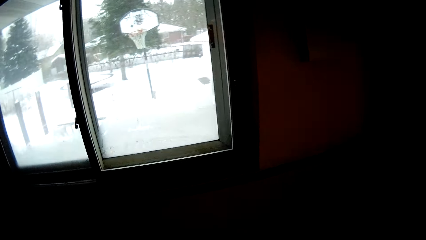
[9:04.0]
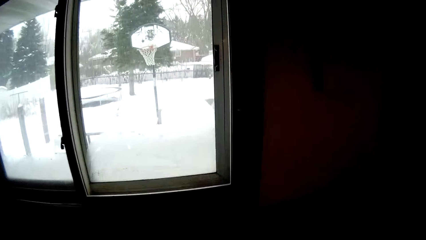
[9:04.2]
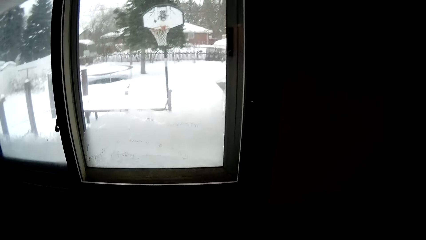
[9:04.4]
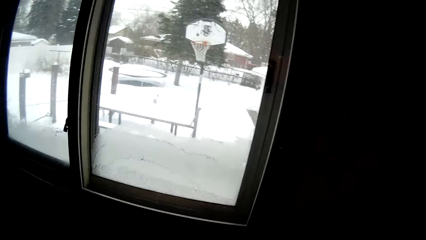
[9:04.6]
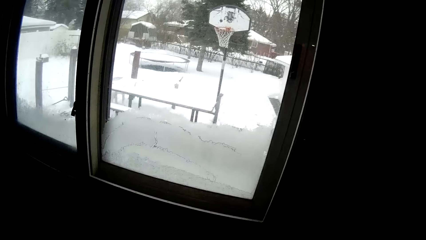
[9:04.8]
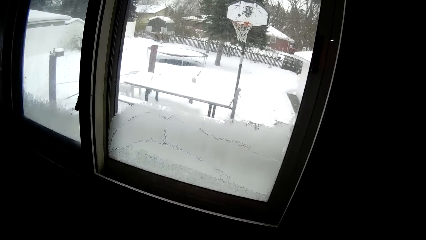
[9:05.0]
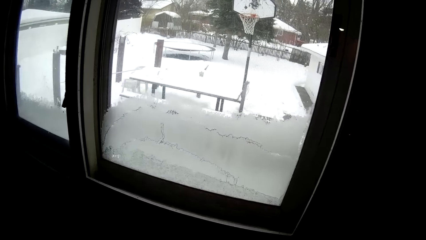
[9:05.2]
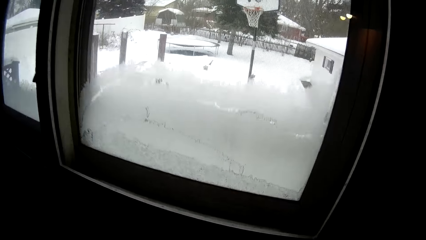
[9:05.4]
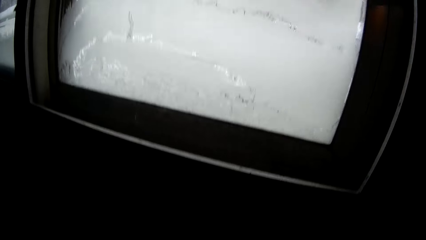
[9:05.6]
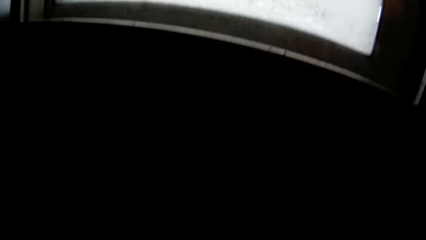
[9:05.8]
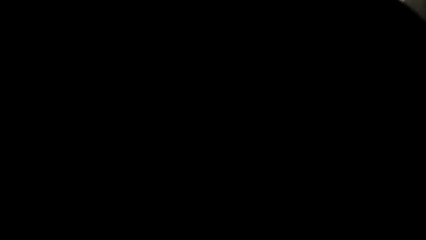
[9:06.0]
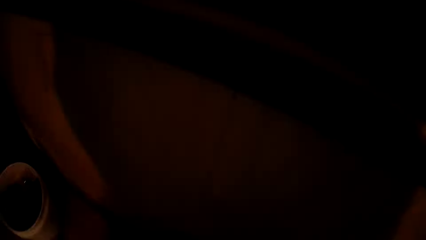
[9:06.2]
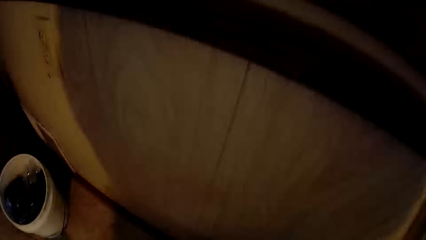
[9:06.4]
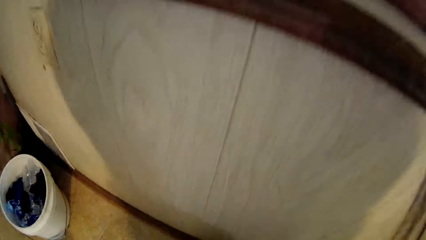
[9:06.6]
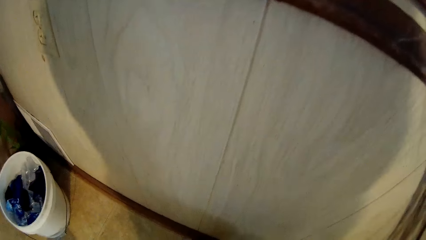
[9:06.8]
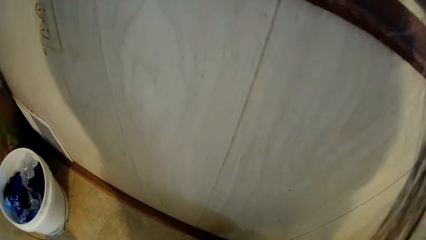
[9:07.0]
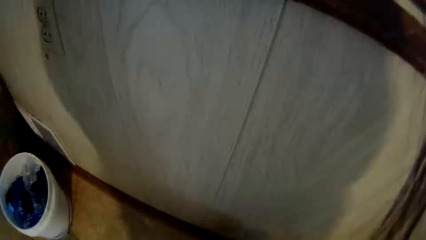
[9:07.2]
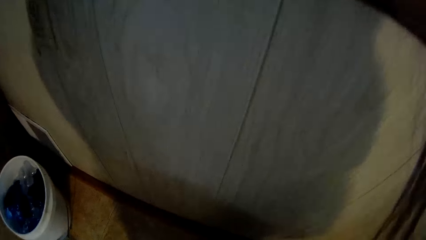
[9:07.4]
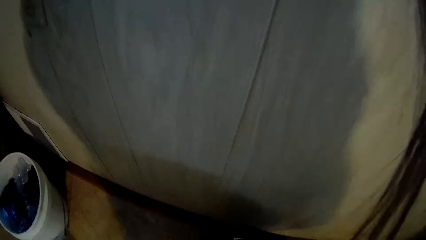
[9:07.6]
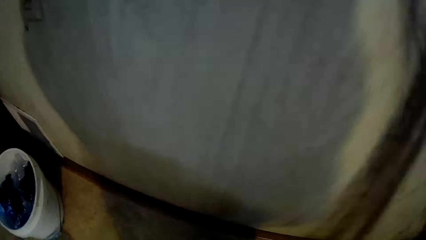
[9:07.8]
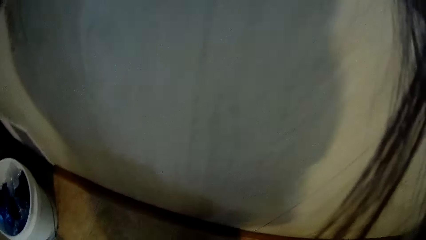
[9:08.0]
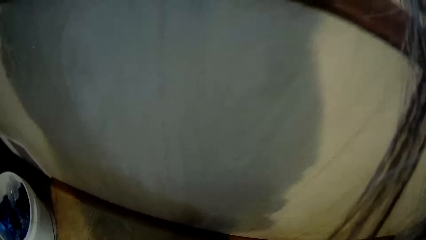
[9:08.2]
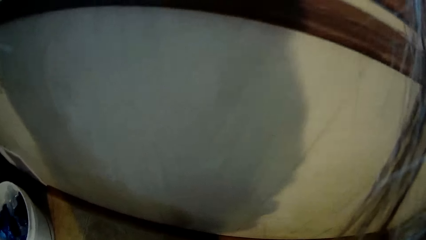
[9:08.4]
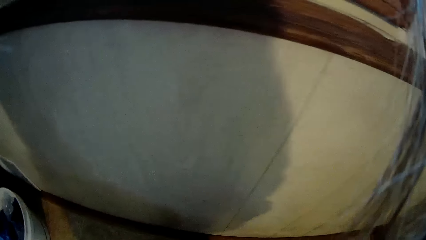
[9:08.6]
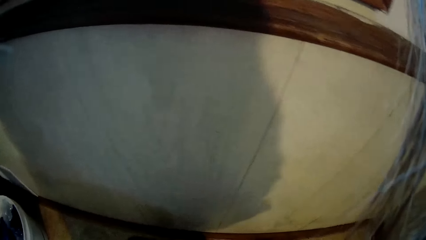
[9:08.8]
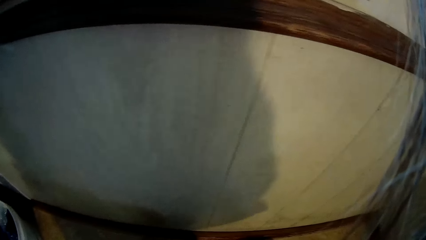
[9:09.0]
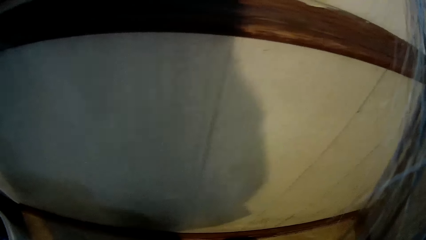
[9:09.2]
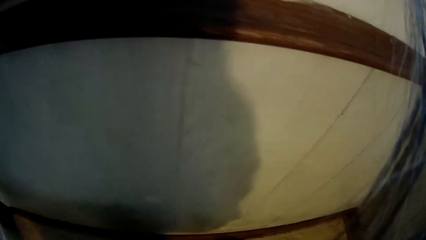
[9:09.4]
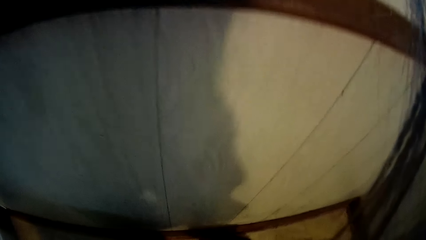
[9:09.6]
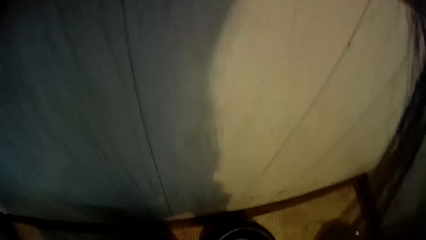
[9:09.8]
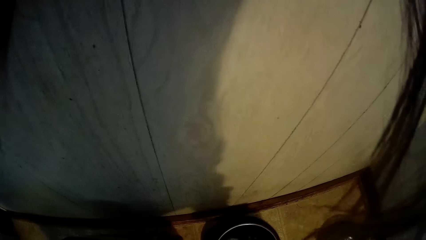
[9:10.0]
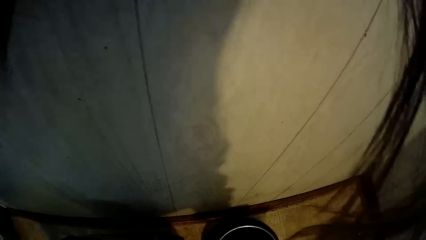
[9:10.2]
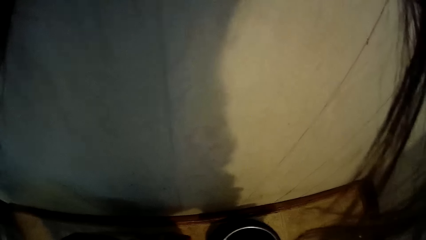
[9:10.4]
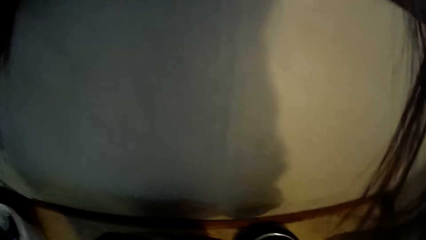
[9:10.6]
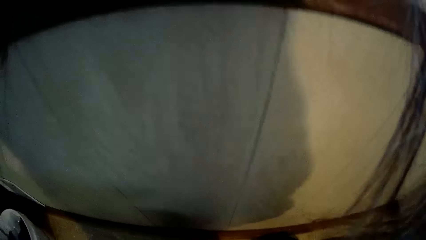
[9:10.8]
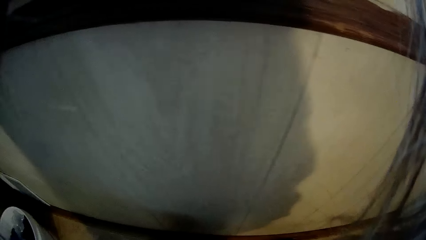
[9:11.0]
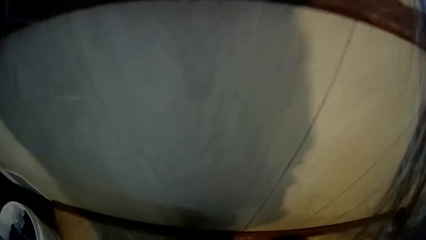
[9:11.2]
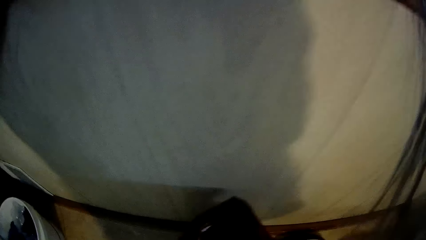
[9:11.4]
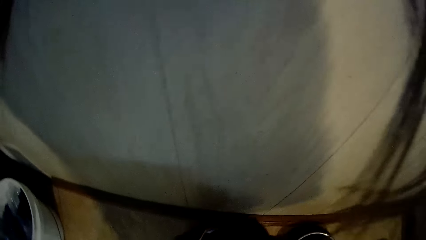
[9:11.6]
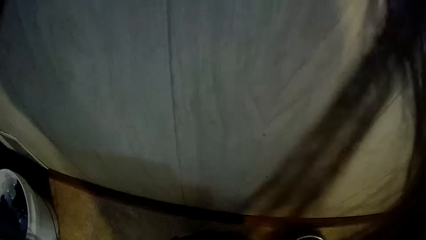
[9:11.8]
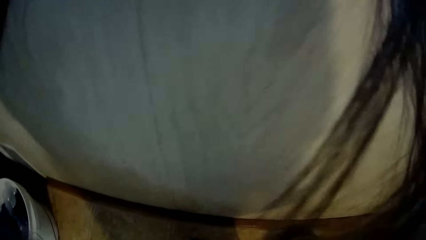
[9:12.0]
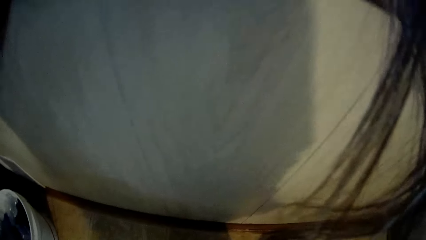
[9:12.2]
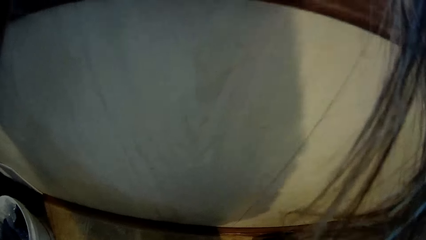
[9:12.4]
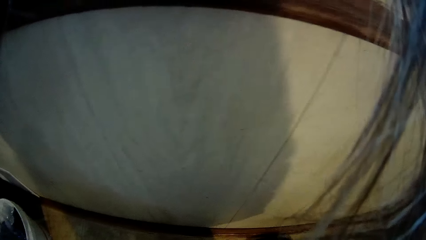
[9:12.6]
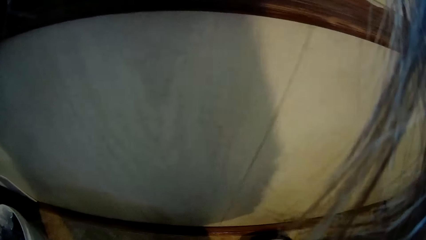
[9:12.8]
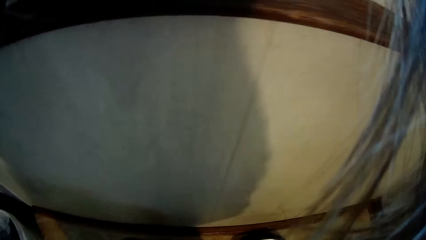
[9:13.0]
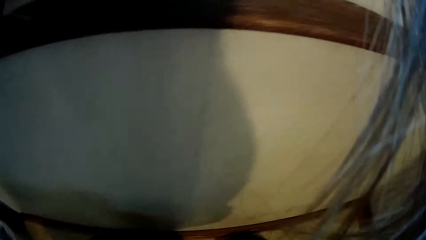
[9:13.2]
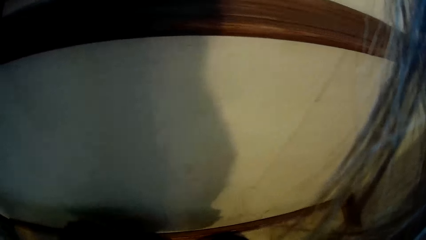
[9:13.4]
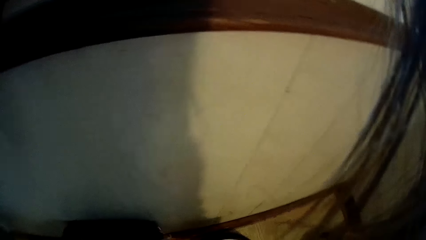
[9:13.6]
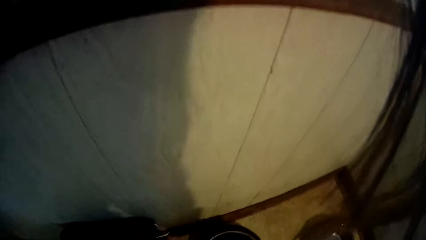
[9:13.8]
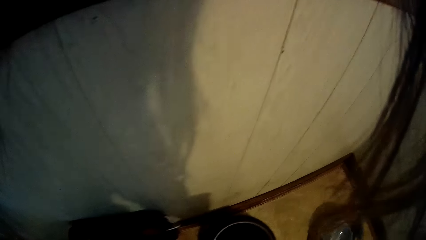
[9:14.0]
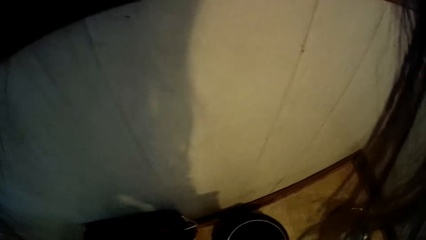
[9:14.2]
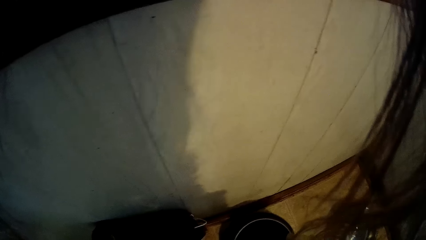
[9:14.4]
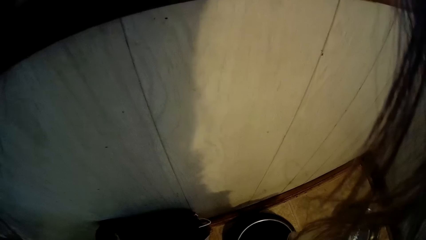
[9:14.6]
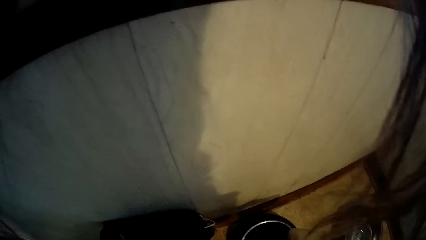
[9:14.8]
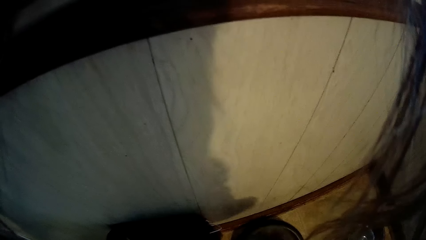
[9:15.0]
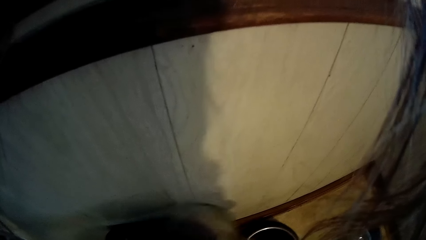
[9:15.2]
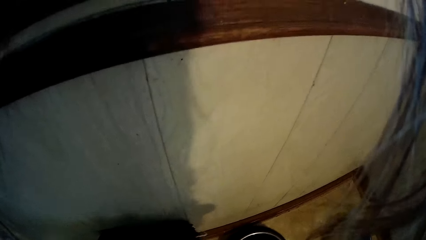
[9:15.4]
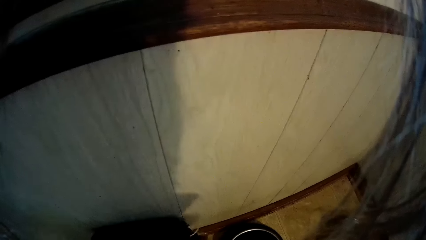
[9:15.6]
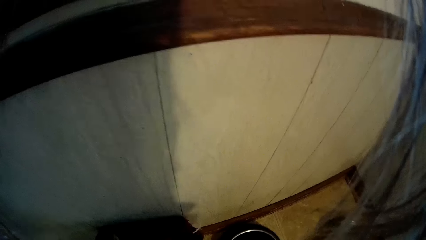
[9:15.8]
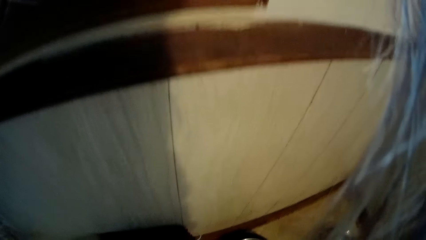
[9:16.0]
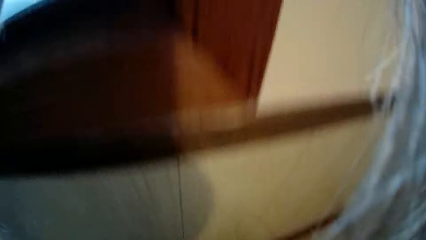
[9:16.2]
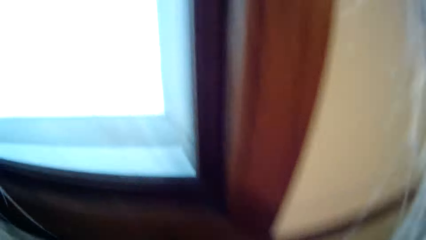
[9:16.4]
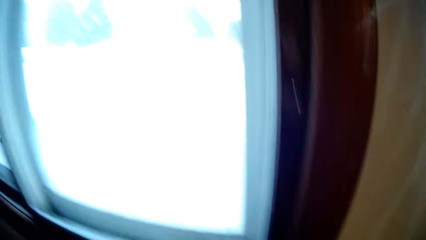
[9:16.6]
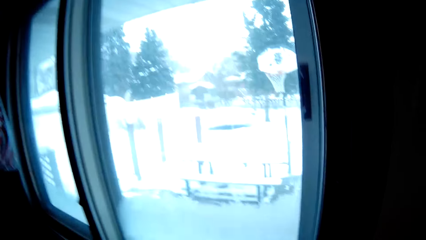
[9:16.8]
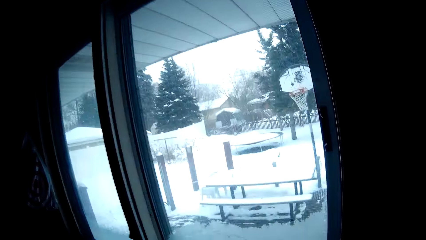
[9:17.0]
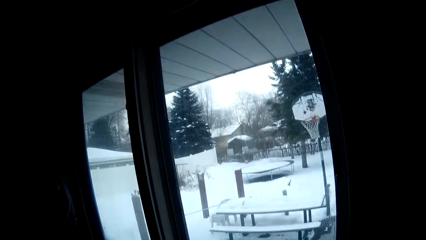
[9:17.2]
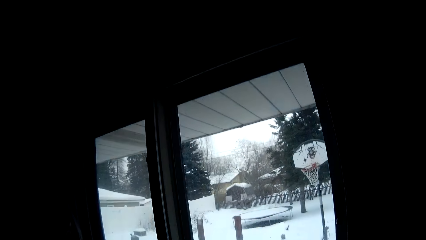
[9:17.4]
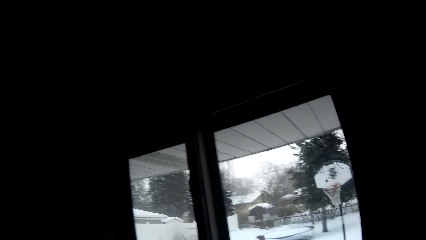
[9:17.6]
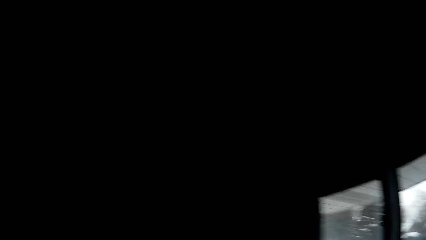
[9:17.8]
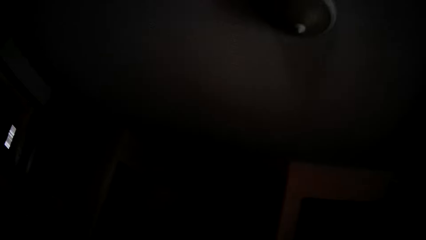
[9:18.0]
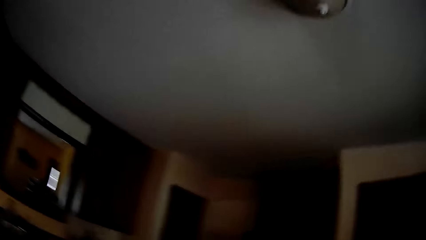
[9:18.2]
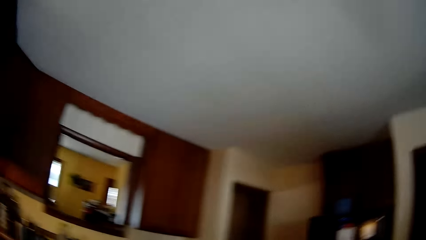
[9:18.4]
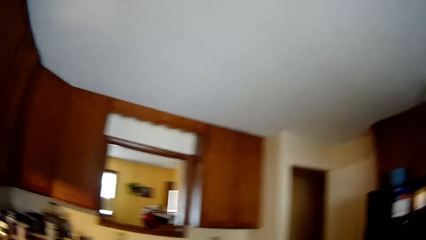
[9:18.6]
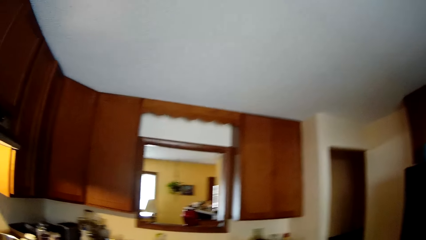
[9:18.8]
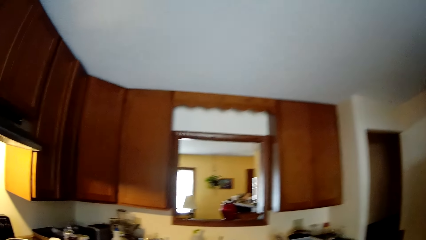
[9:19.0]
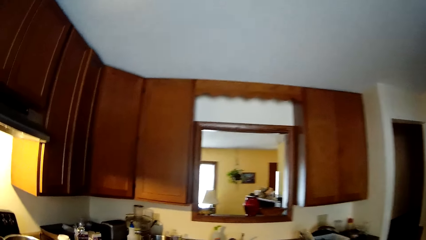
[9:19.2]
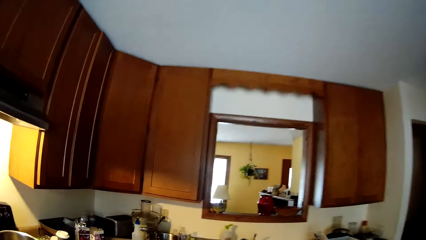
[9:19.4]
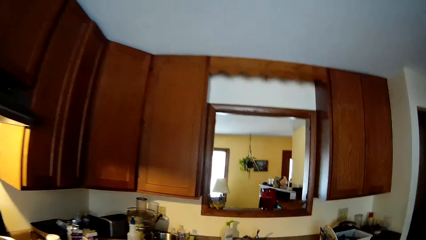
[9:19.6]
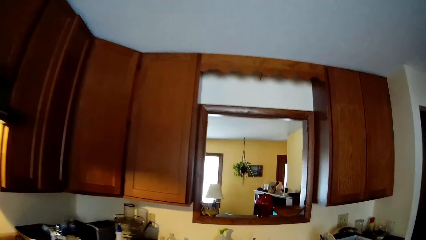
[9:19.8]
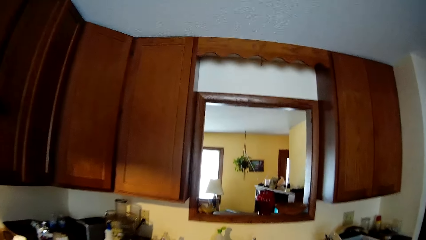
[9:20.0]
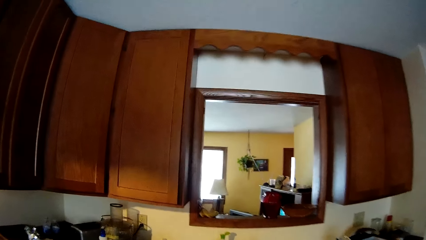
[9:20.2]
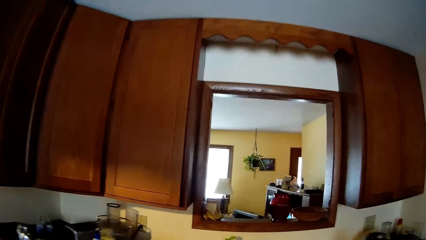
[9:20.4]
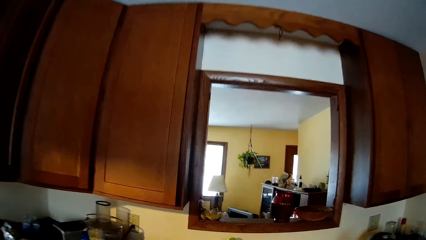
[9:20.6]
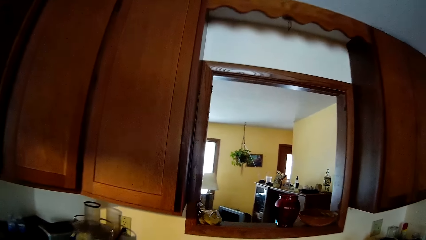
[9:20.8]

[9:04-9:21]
The camera wearer looks outside the room. They look down. They pour a meal for the dogs.
